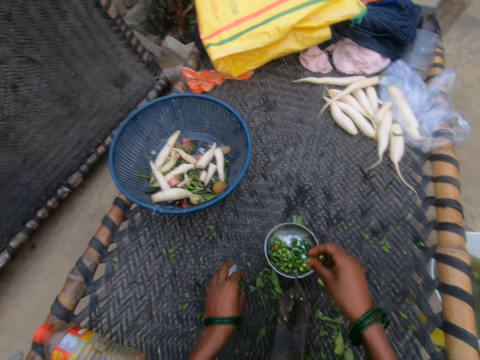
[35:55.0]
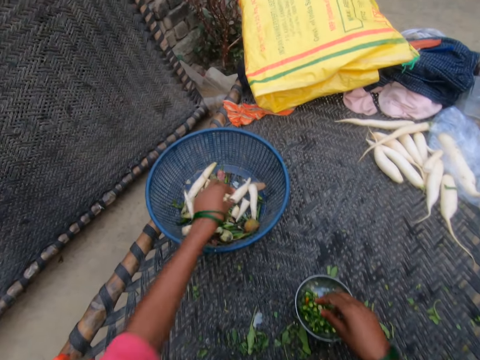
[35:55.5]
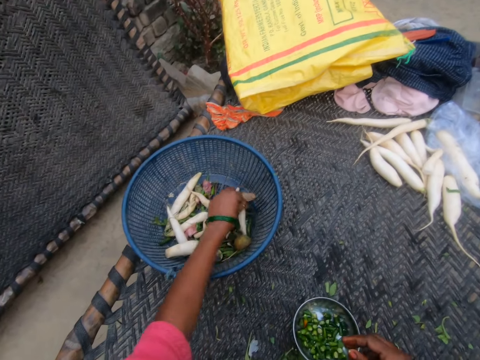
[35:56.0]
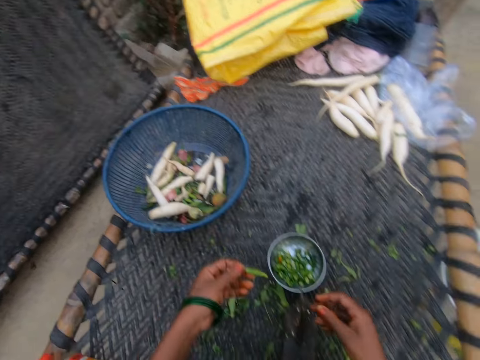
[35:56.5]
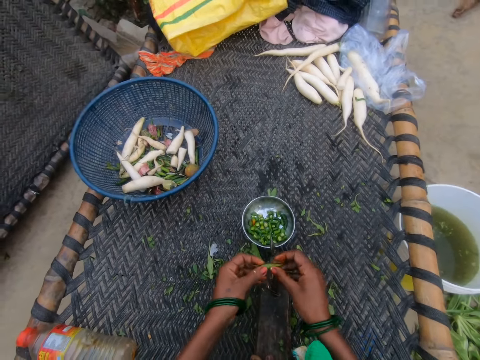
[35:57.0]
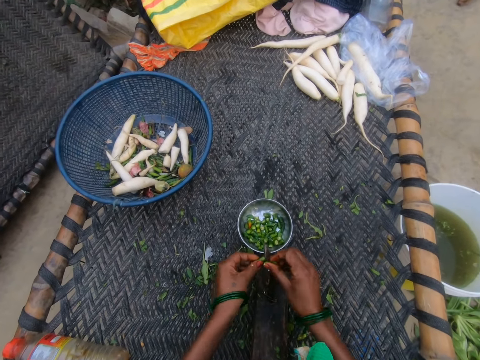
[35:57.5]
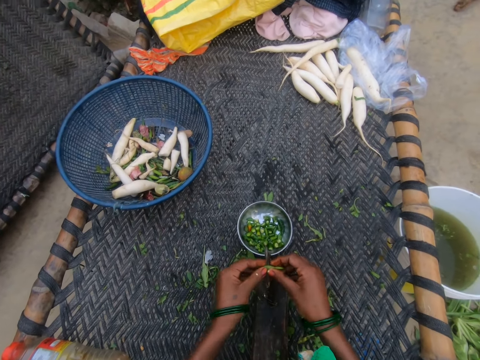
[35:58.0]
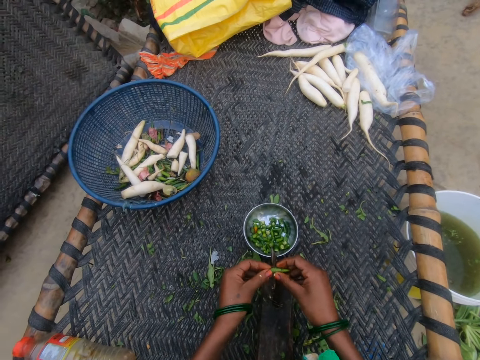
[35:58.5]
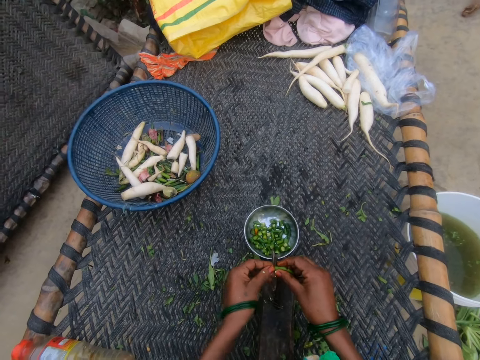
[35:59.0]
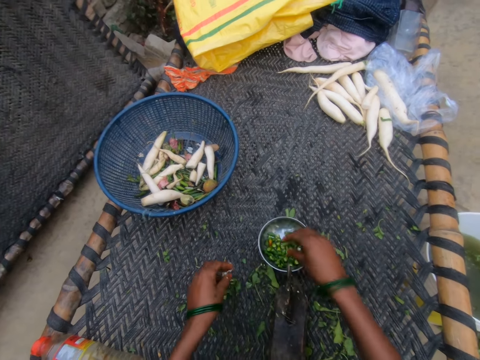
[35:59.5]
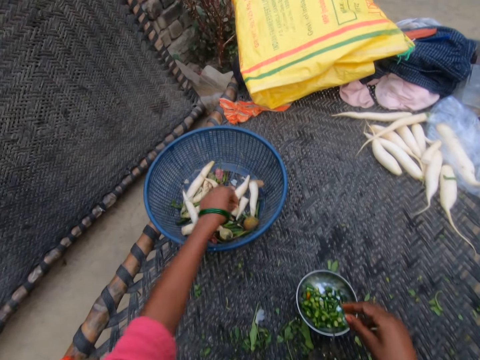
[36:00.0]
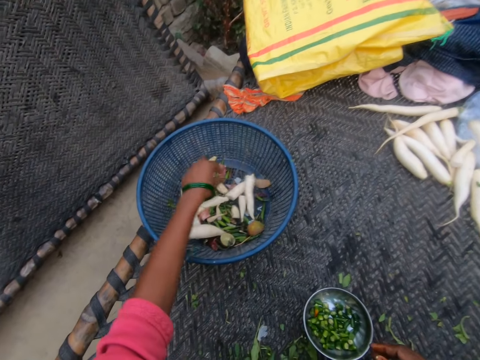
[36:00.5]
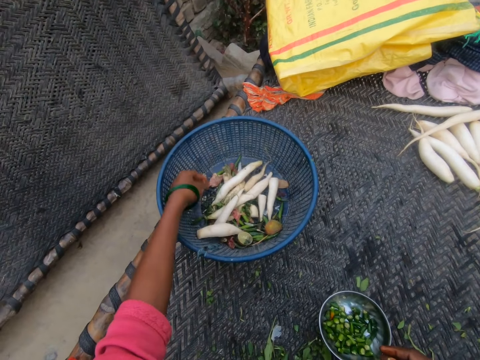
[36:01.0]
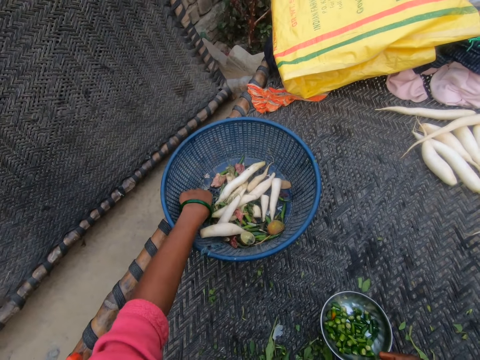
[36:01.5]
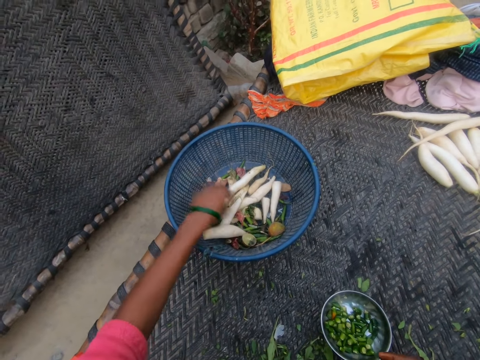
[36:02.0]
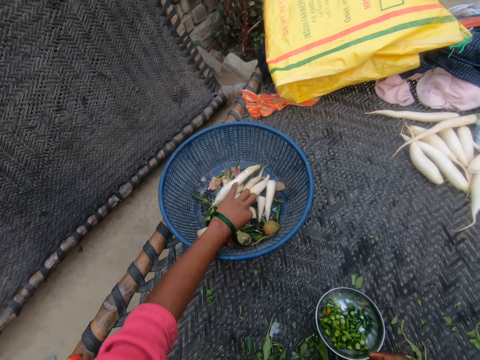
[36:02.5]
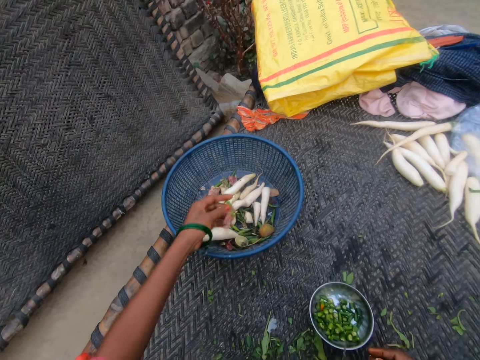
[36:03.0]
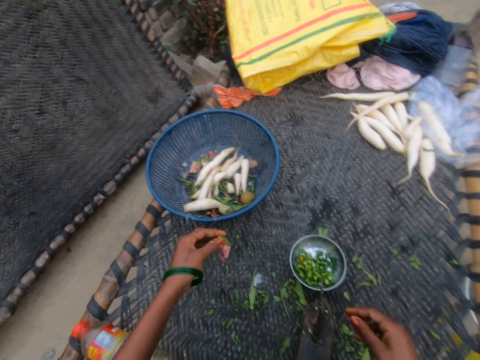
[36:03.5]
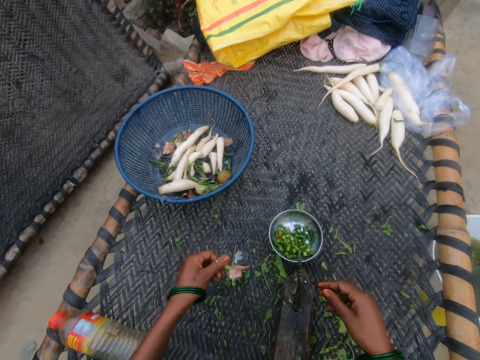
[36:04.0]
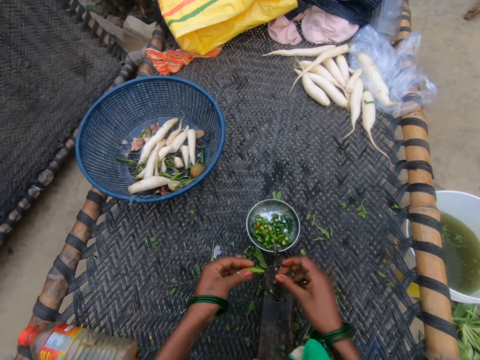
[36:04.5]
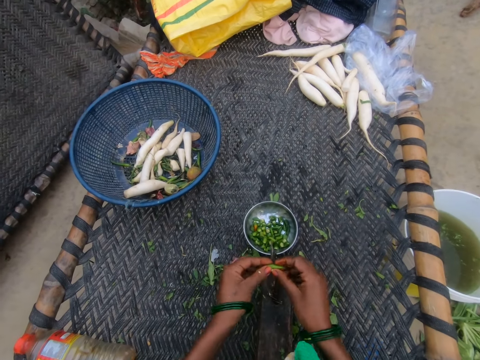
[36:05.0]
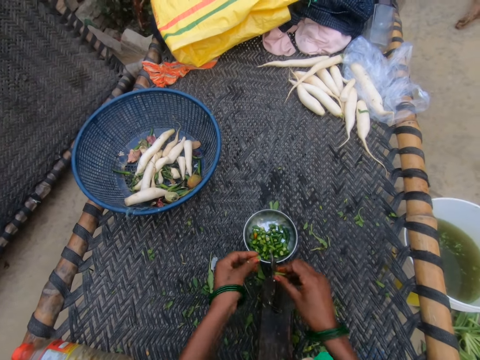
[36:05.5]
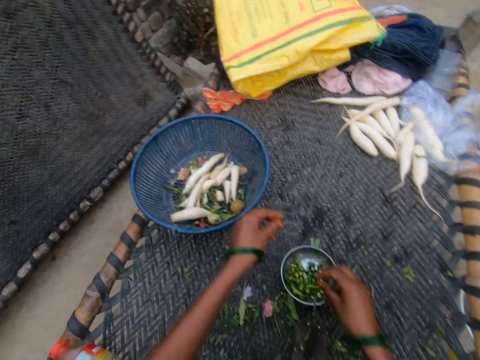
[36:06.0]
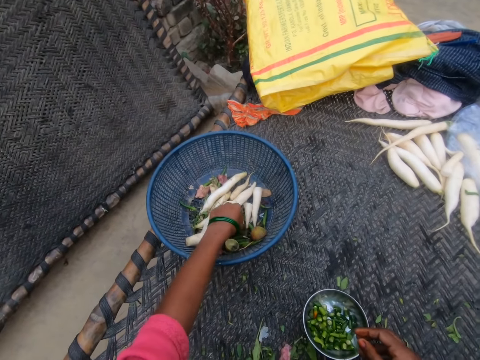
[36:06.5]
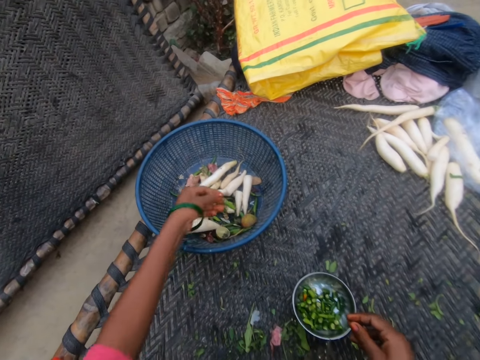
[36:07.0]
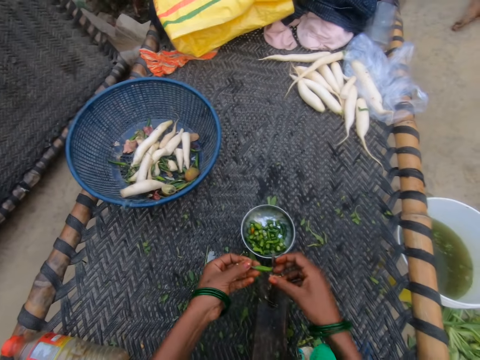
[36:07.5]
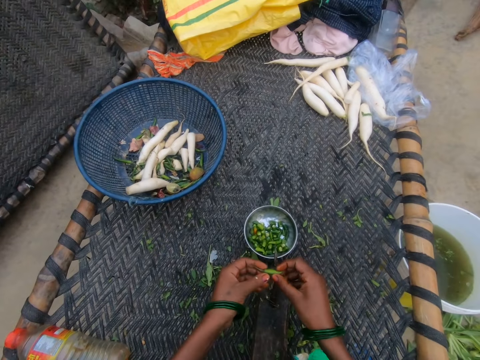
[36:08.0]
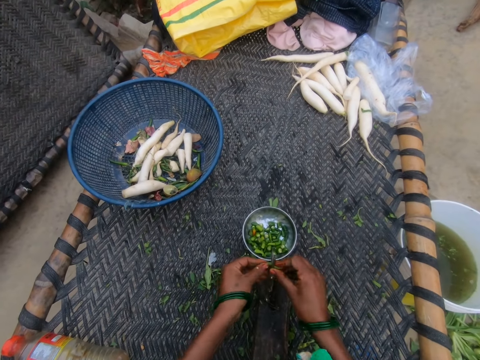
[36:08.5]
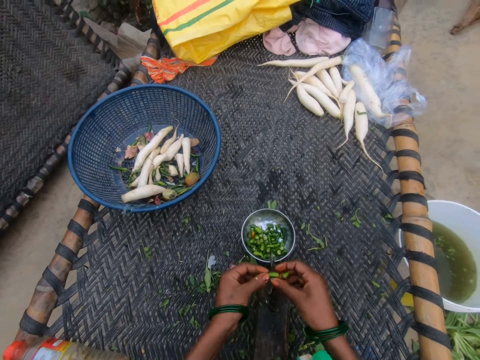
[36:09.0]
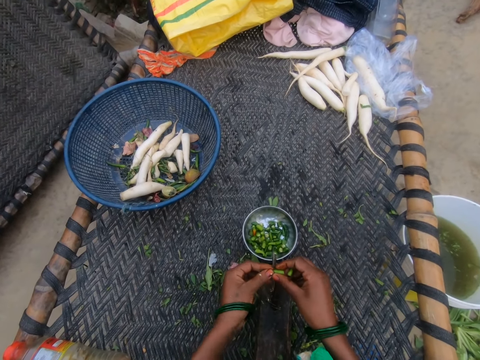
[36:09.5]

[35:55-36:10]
The camera wearer drops the split spices in the small bowl. They pick the spices from the basket. They split the spices. They drop the split spices in the small bowl. They pick the spices from the basket. They split the spices. They drop the split spices in the small bowl. They pick the spices from the basket. They split the spices.

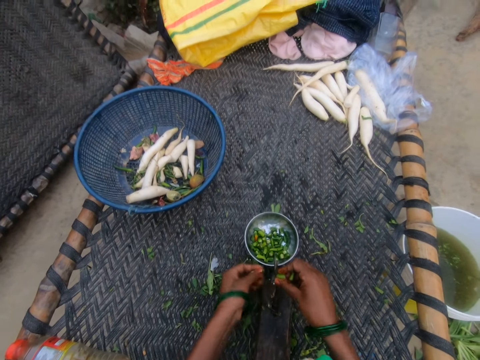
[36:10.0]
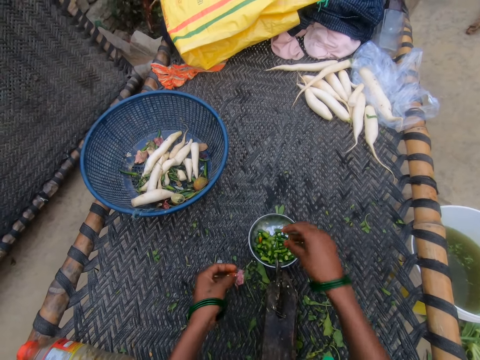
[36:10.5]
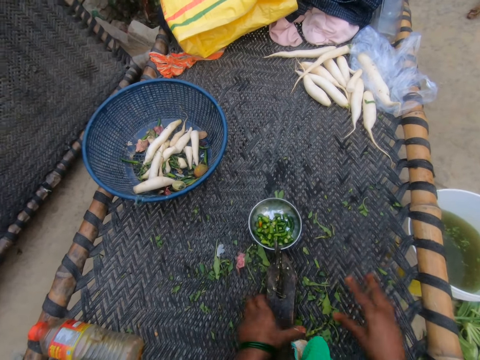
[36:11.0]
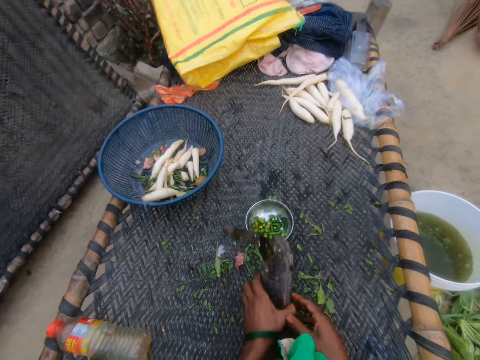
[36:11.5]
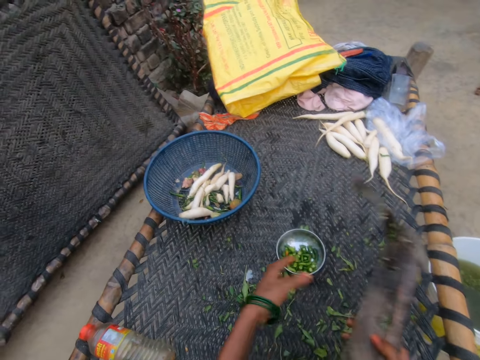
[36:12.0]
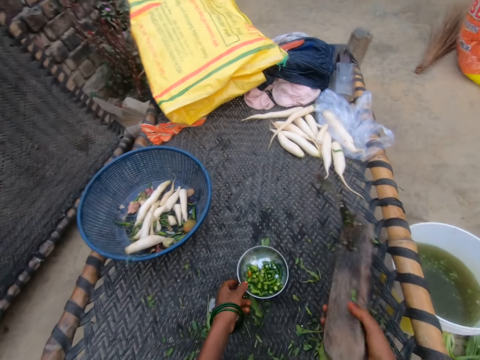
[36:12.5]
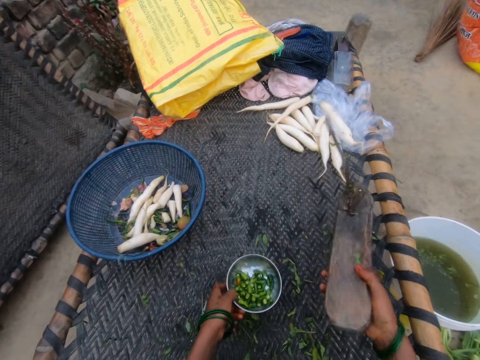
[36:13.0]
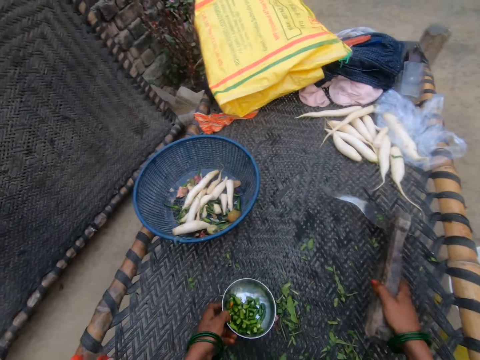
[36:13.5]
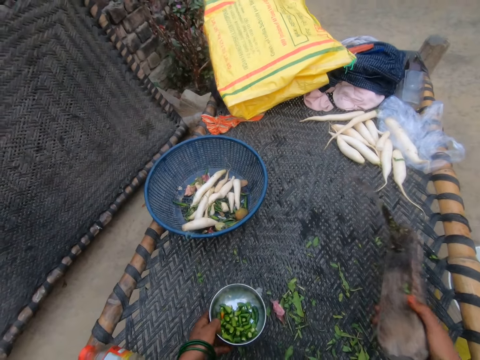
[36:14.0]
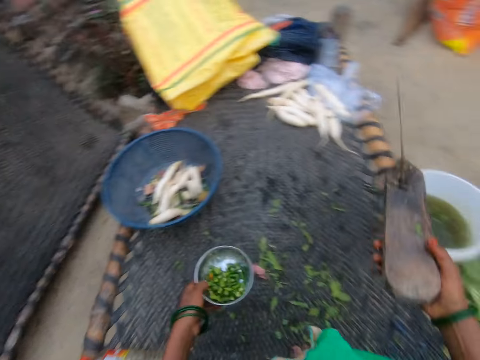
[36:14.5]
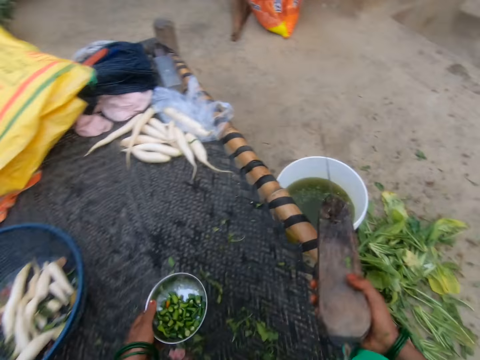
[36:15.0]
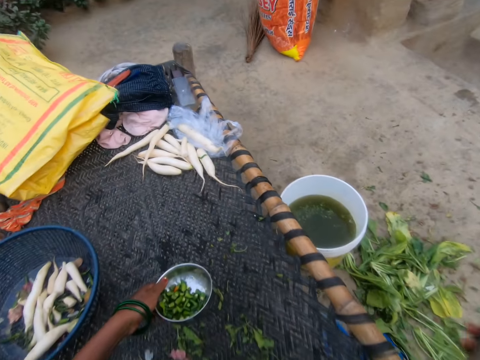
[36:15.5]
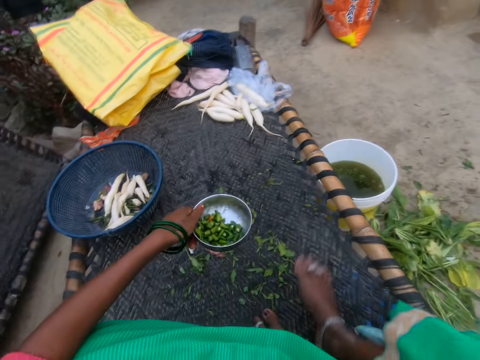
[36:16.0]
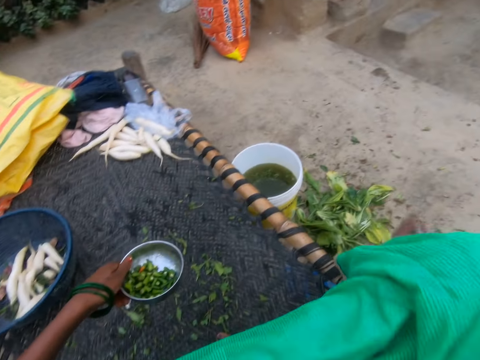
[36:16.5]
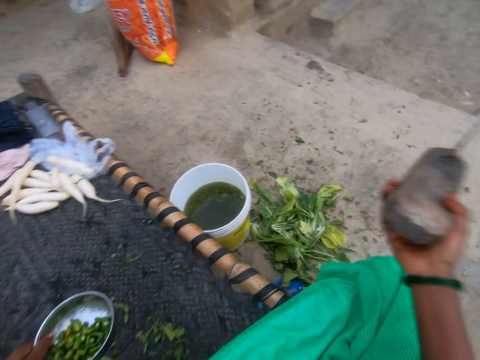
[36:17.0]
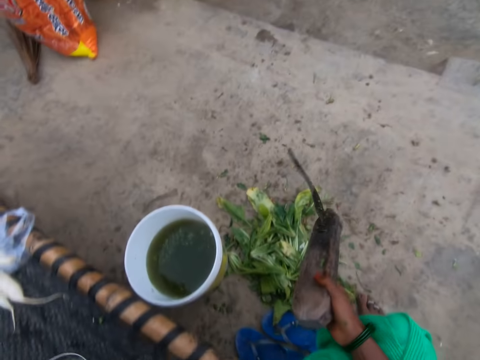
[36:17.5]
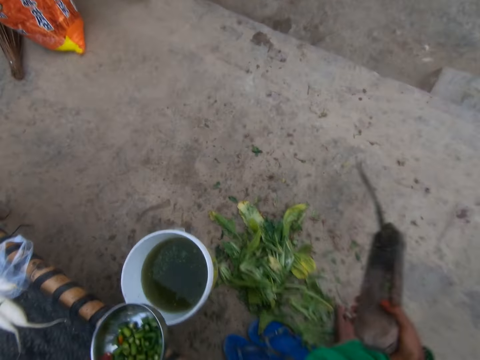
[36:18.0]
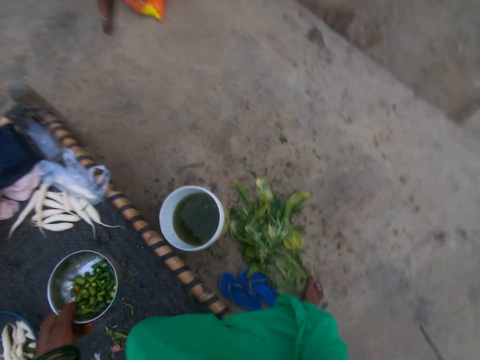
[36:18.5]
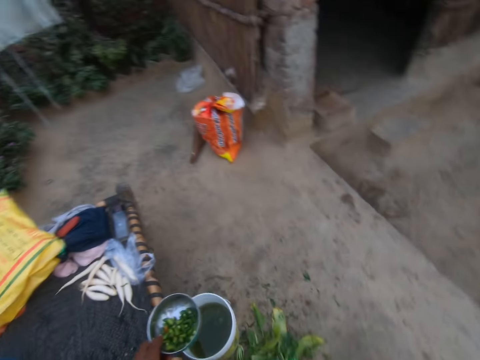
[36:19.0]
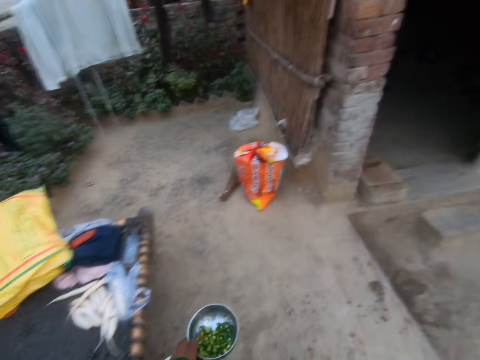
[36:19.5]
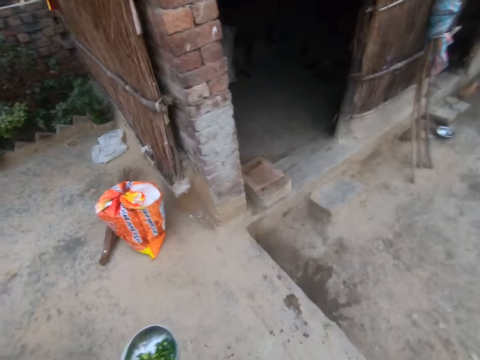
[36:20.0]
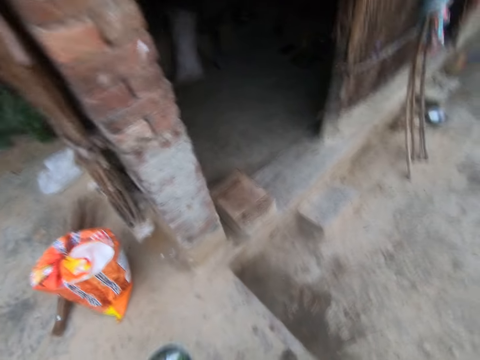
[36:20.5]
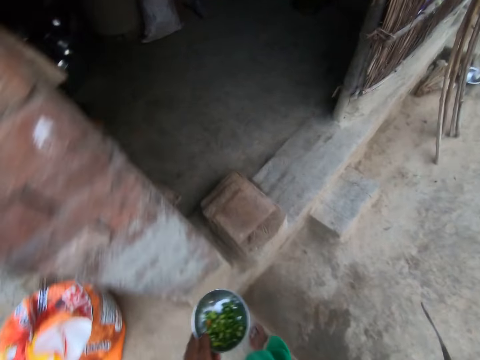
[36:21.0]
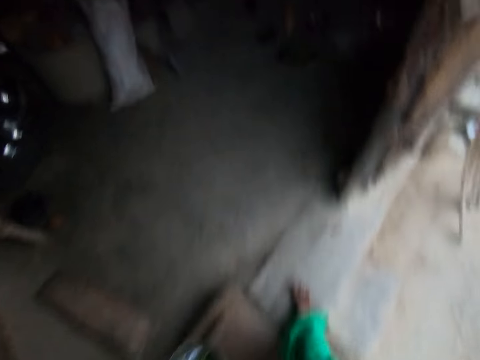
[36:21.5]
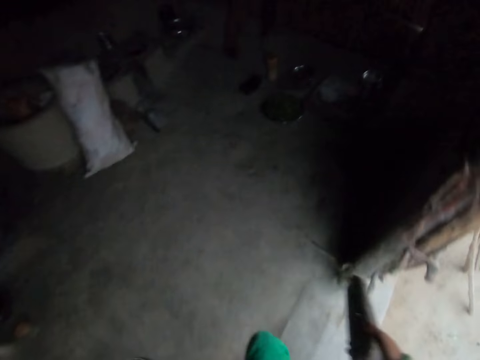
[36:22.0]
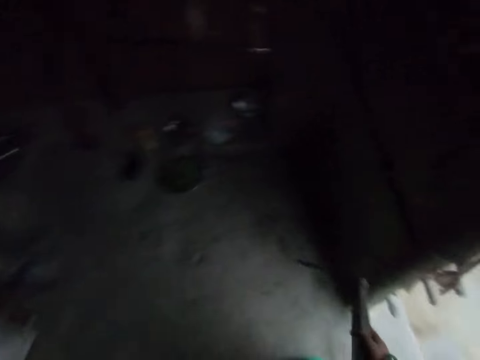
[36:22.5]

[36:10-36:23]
The camera wearer drops the split spices in the small bowl. She picks the jayaam vegetable cutter. She picks the plate. She carries the cutting tool. She carries the small bowl. She hits the wooden tool on the edge of the mat. She stands up from the mat. She is walking in the house with the bowl in her left hand and the wooden tool in her right.
